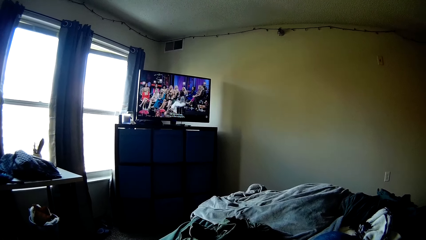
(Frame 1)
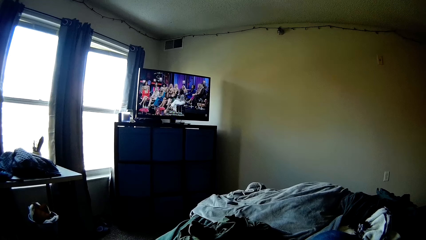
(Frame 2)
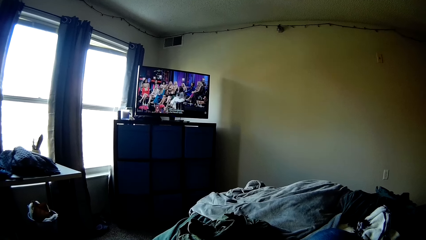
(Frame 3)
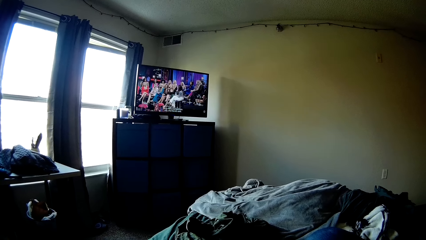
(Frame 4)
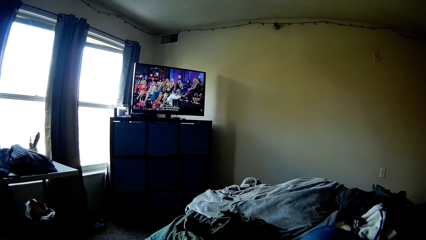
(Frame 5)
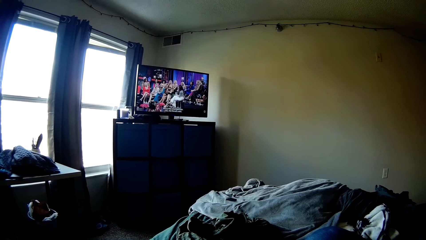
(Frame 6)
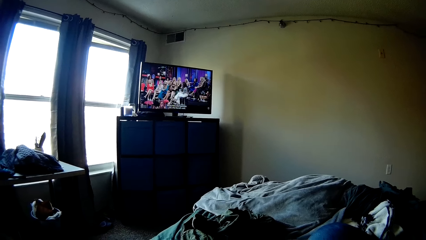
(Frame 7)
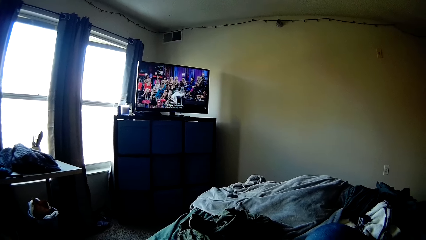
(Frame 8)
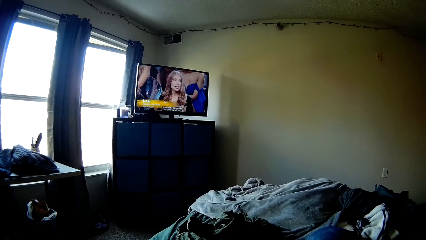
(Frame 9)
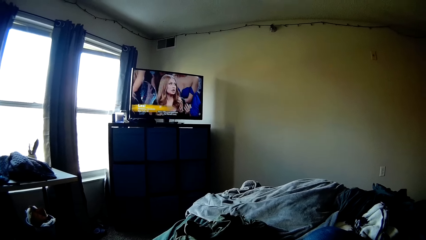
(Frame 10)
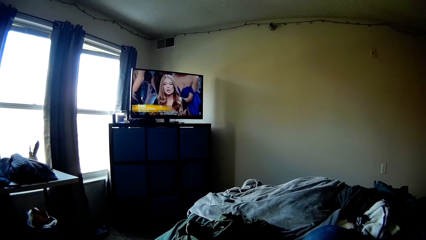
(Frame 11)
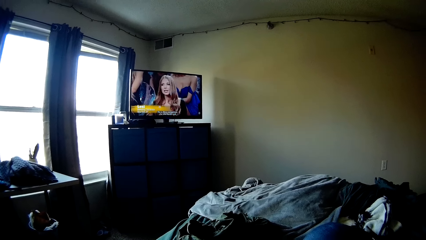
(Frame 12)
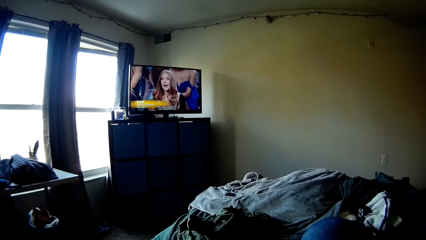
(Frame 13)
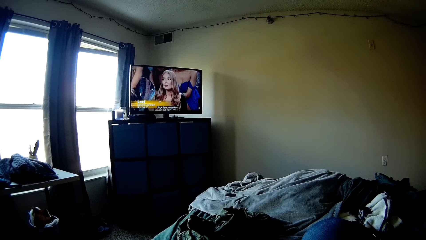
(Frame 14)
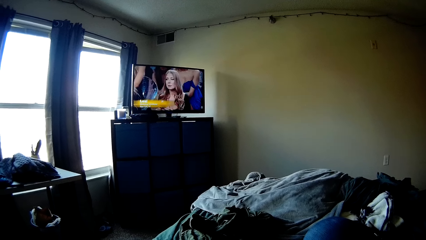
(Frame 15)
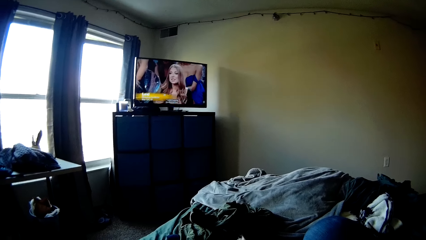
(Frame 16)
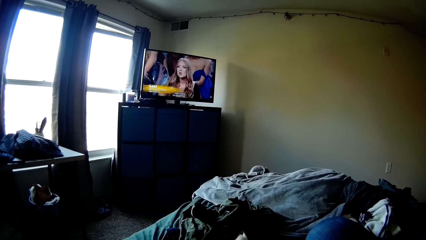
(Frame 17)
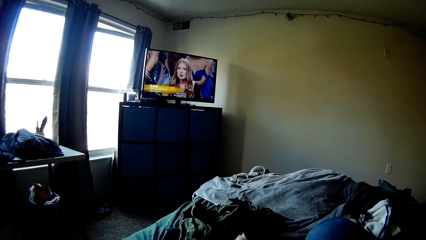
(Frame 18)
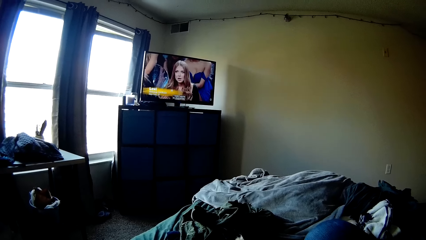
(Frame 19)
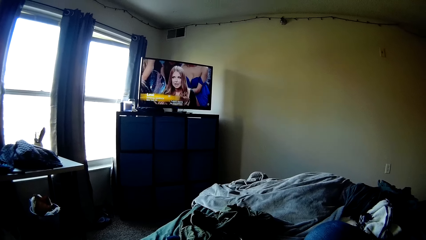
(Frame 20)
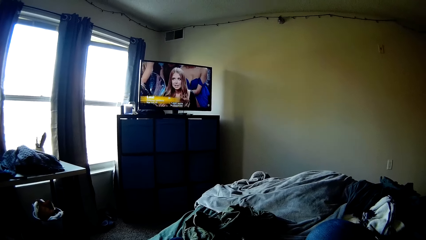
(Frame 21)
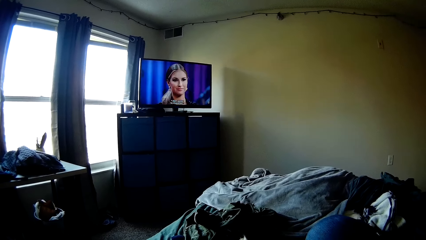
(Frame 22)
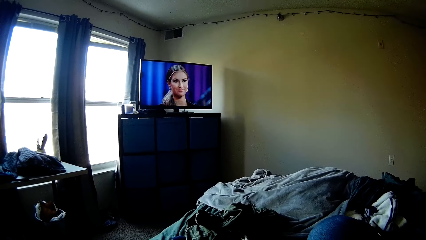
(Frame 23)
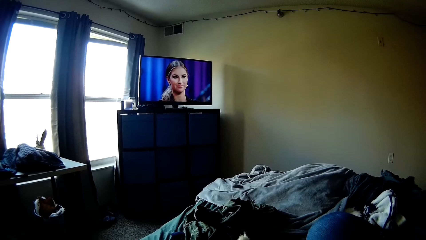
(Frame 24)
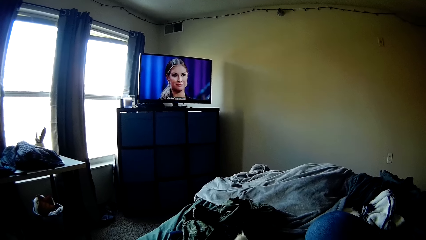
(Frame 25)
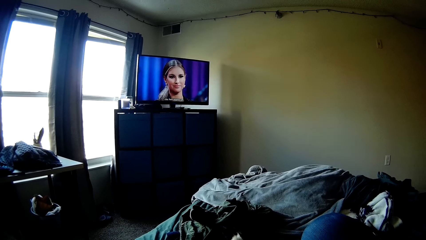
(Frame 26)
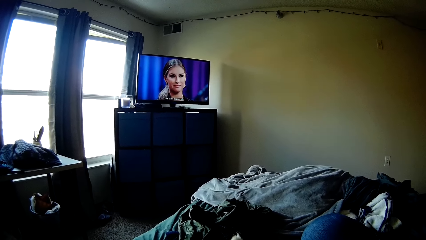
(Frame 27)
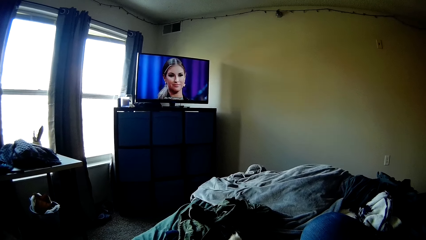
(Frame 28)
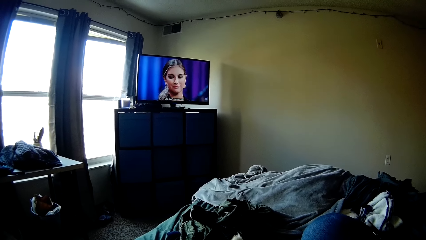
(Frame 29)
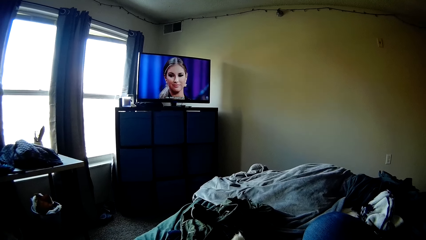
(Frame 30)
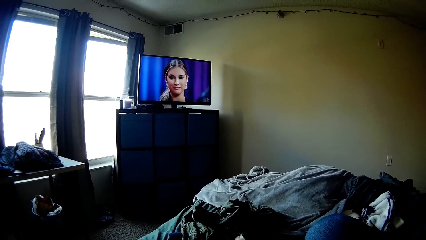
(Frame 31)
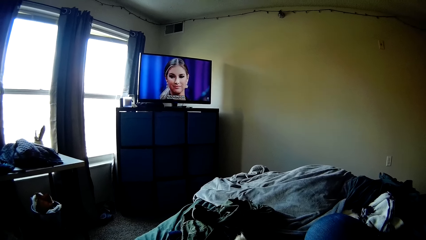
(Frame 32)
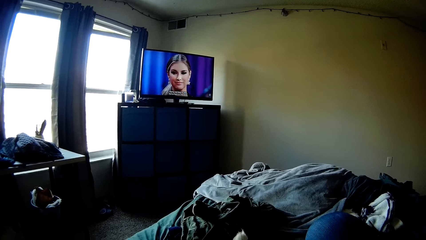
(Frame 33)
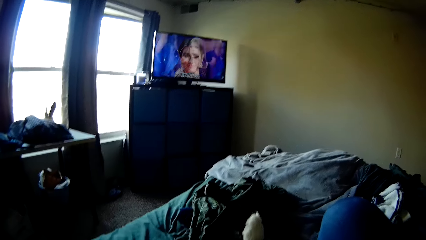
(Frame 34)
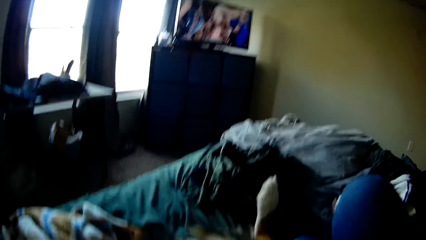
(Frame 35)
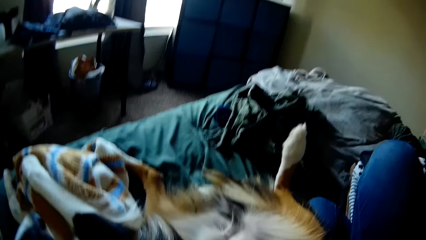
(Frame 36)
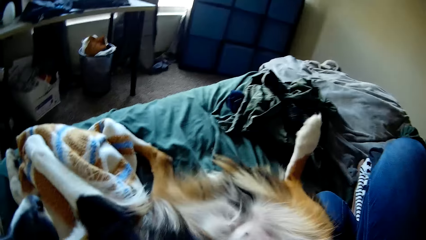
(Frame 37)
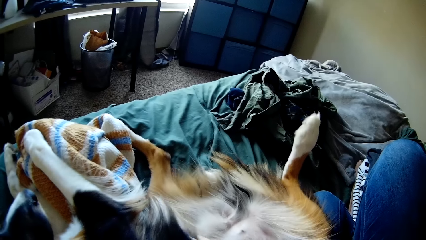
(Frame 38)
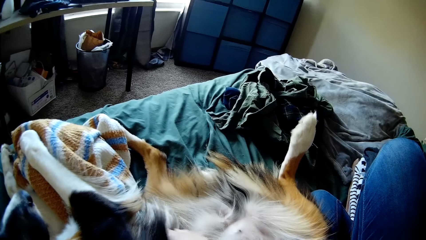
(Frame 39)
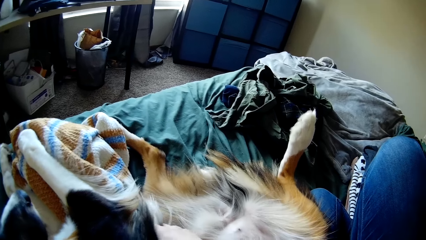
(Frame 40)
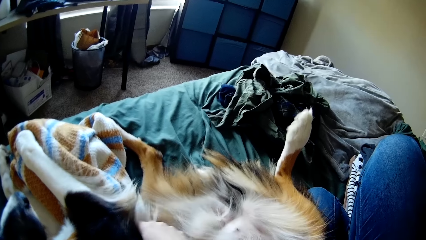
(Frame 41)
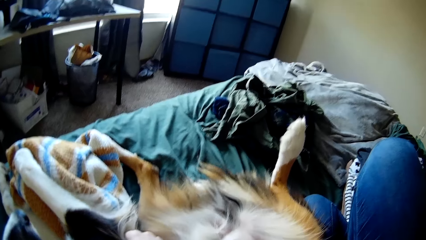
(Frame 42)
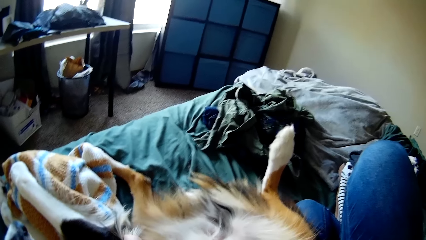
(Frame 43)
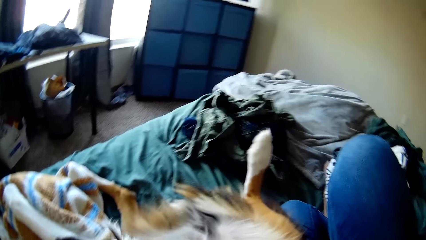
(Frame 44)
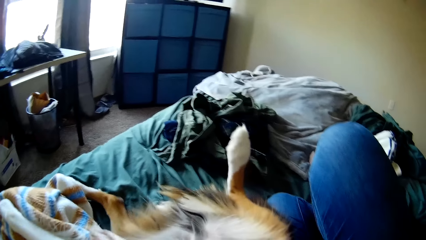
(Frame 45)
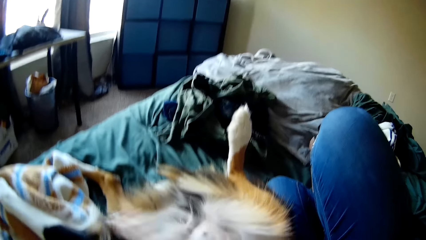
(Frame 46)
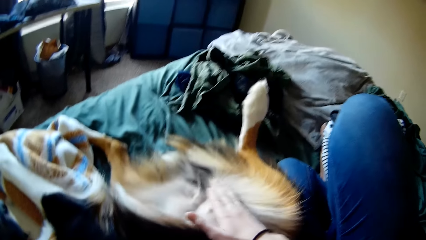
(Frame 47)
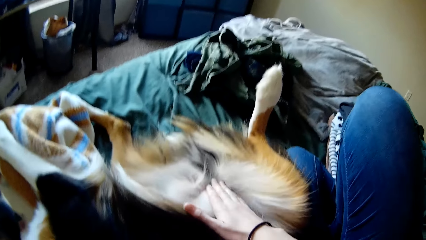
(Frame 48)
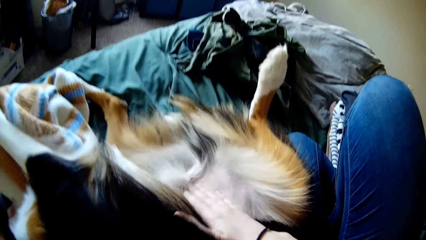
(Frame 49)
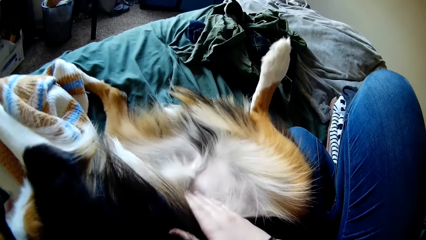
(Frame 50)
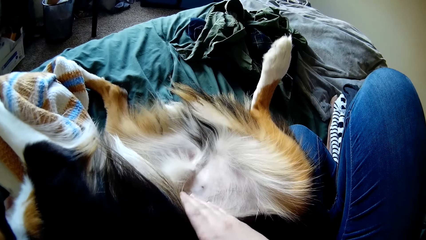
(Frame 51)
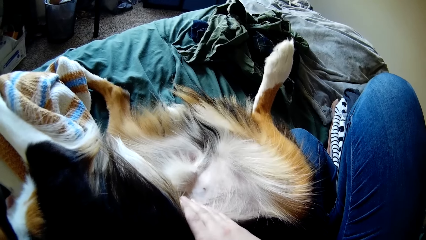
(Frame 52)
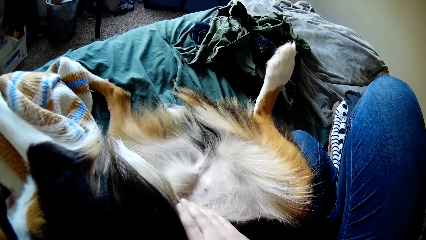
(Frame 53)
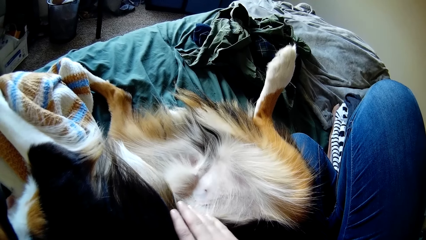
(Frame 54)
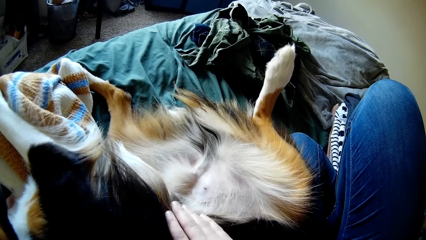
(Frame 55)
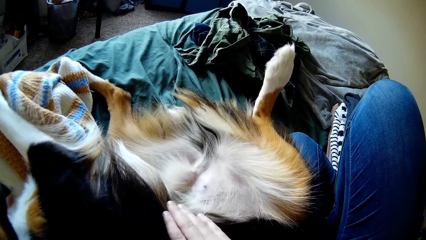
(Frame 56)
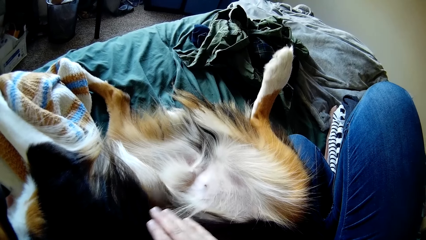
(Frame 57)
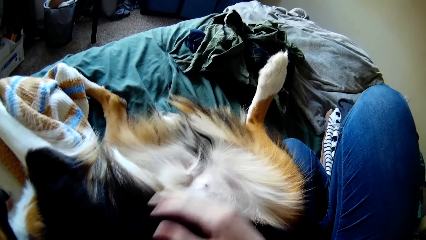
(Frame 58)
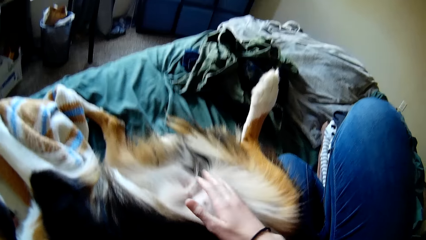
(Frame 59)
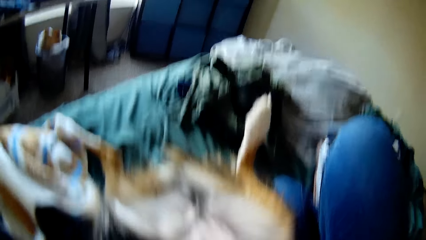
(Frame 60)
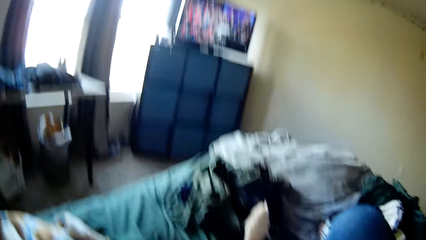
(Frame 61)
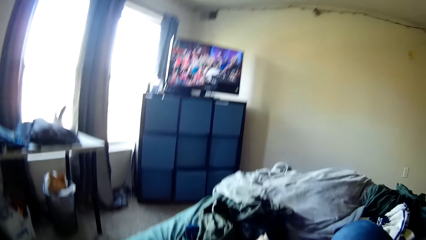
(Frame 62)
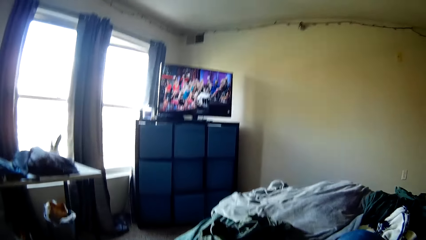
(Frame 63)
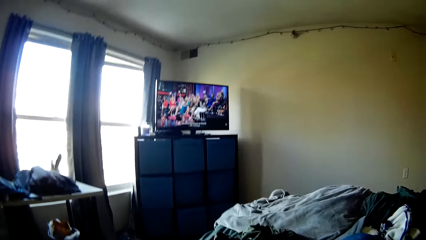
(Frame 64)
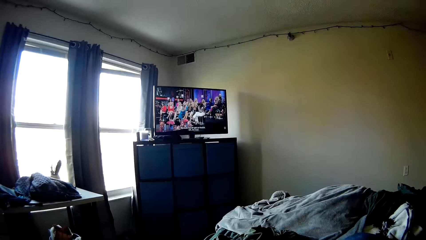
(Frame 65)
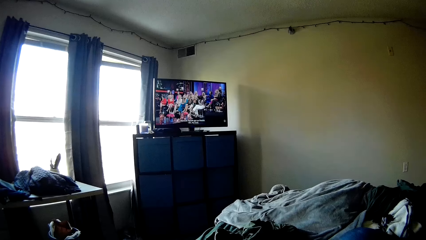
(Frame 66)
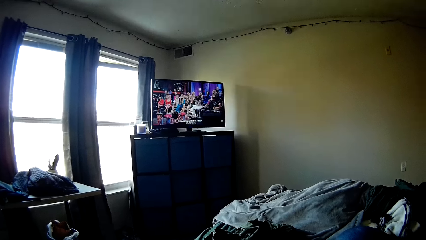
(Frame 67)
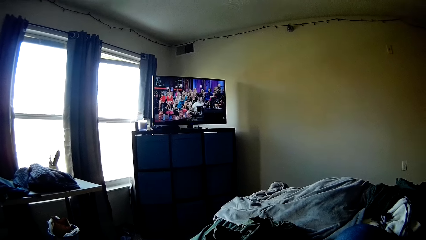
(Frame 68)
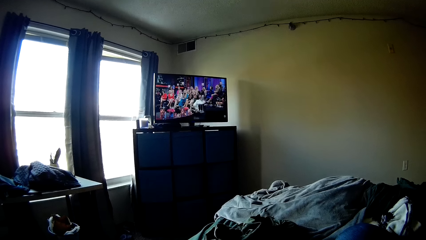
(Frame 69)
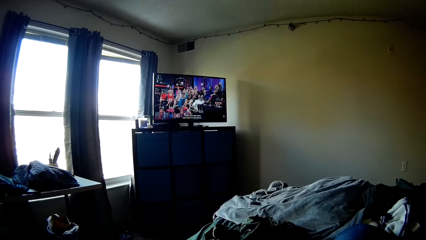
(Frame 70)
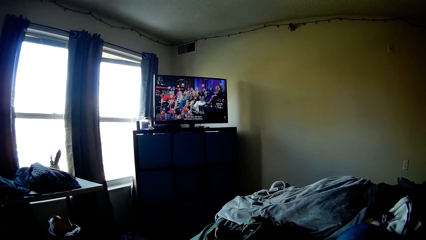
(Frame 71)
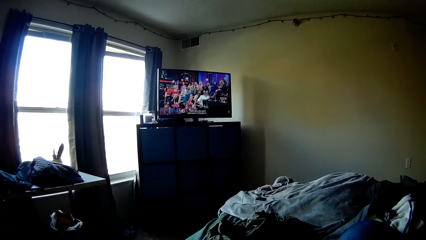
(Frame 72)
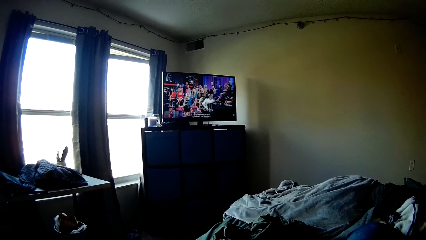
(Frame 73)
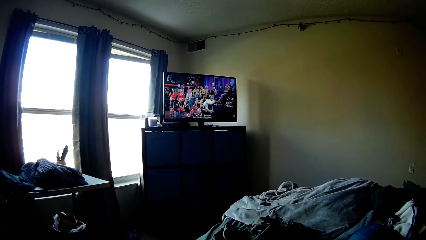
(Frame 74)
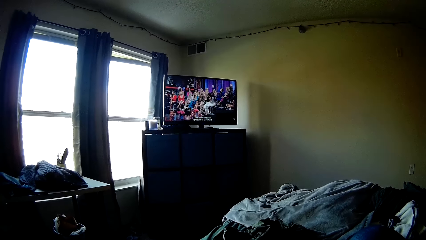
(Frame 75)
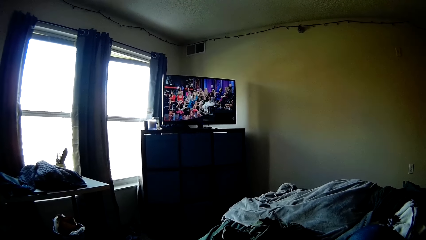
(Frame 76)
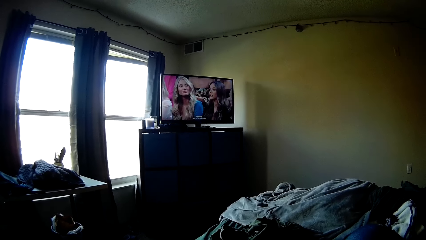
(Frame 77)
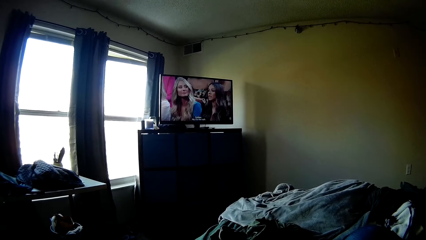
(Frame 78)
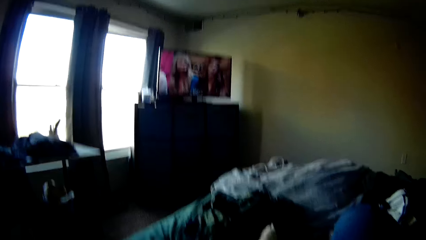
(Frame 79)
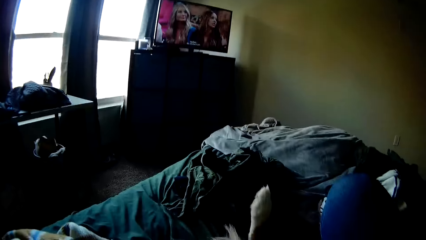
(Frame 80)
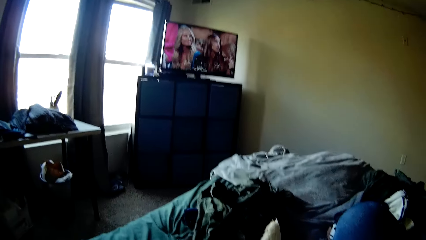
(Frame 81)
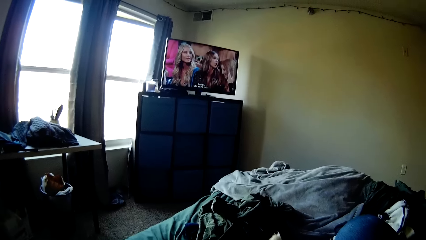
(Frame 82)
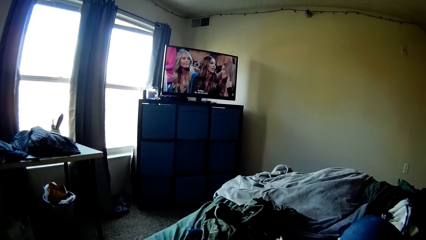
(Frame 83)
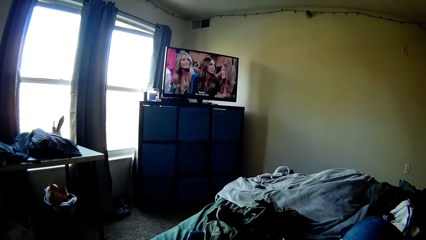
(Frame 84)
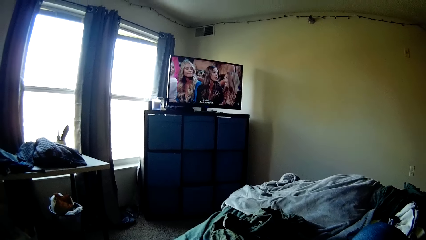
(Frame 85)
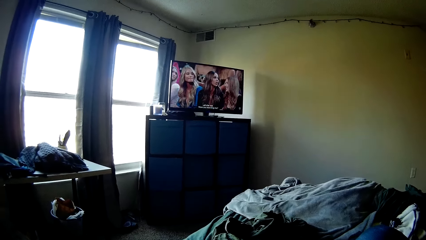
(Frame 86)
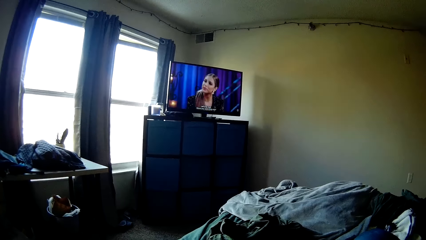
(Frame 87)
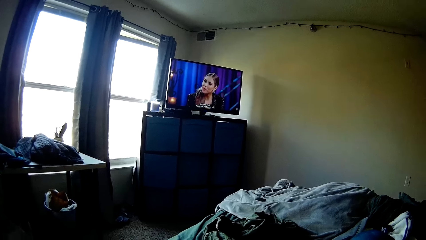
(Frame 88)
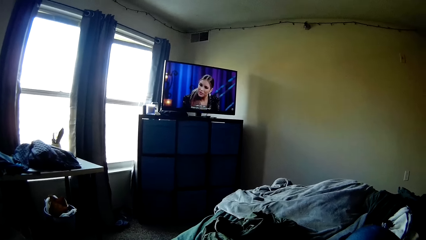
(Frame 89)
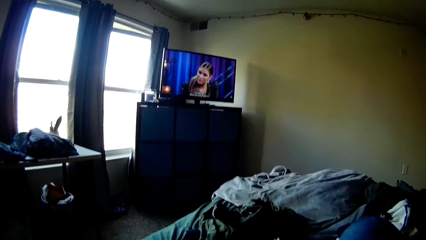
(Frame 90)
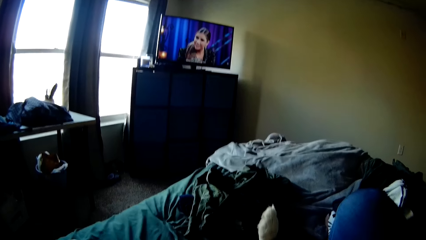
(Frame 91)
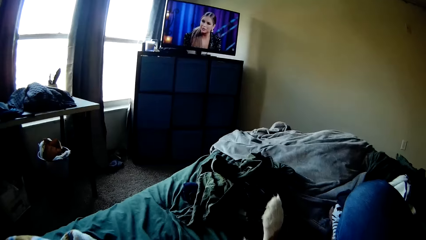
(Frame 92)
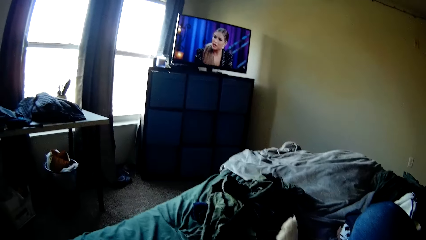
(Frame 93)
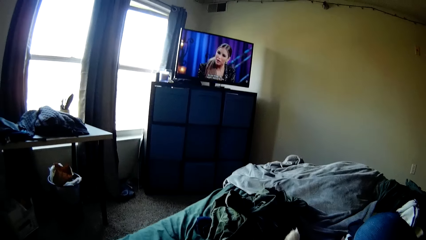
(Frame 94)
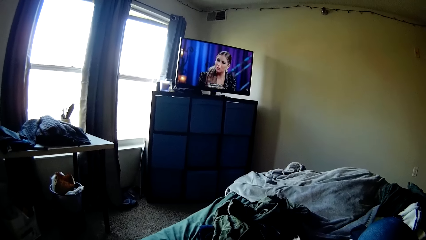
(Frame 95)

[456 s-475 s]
The camera wearer looks at the dog. She rubs the dog with her hand. She looks at the television.
